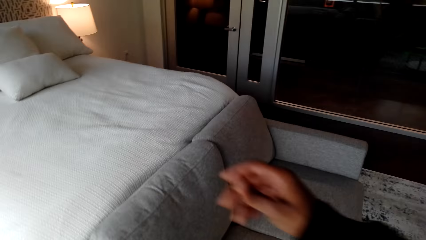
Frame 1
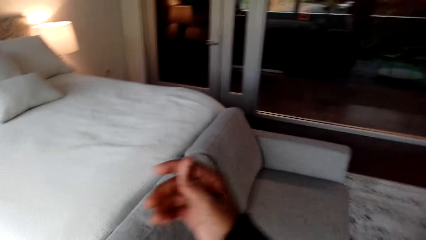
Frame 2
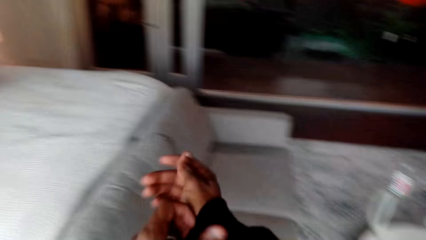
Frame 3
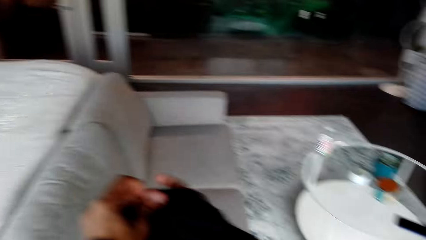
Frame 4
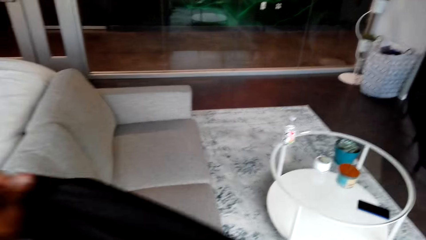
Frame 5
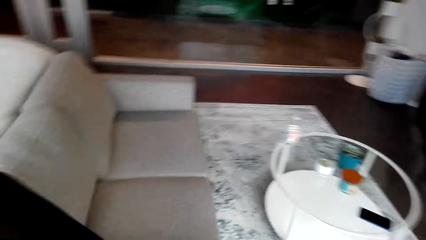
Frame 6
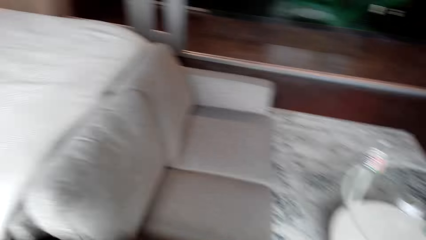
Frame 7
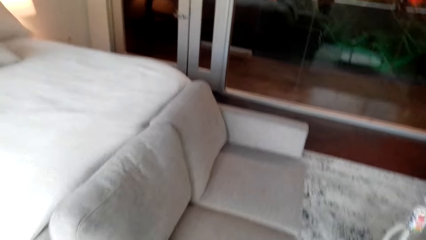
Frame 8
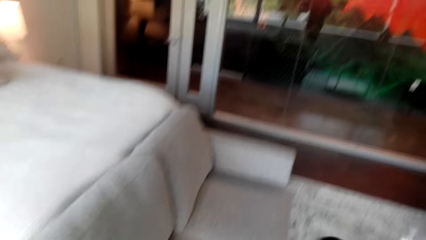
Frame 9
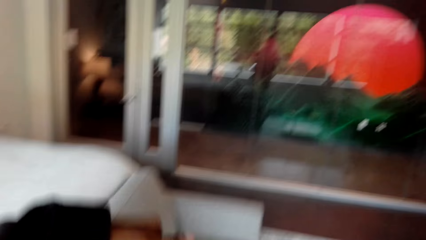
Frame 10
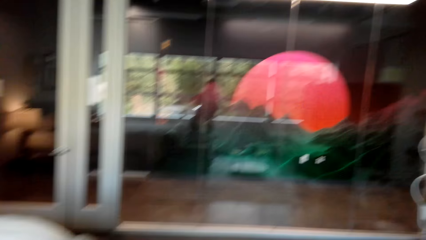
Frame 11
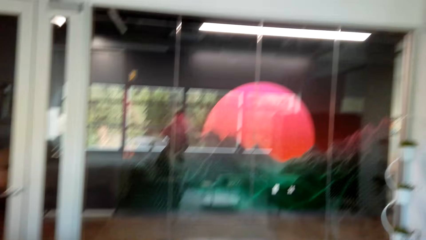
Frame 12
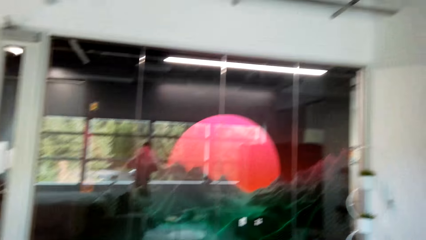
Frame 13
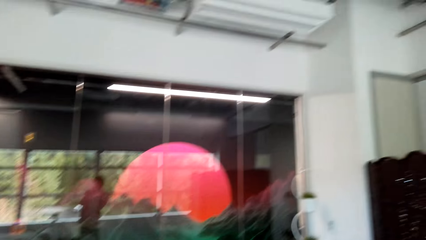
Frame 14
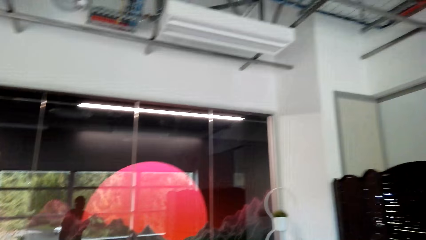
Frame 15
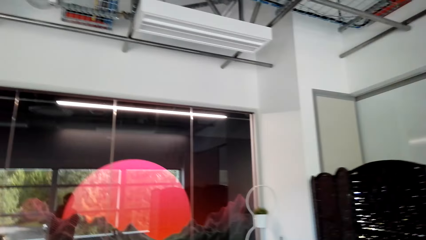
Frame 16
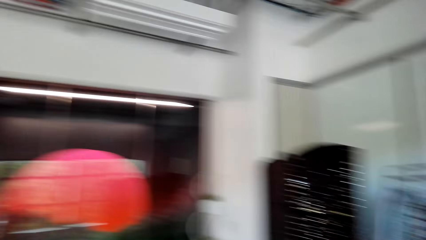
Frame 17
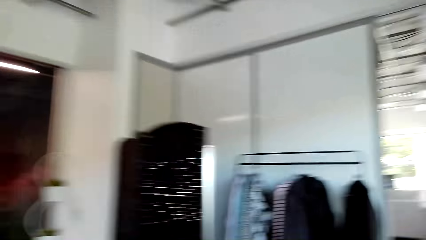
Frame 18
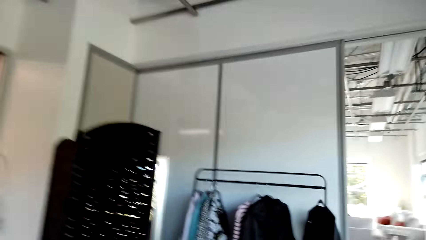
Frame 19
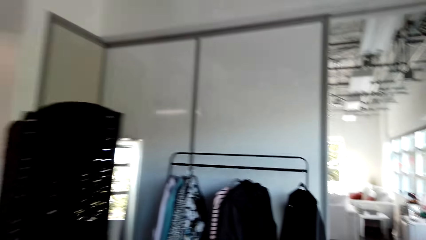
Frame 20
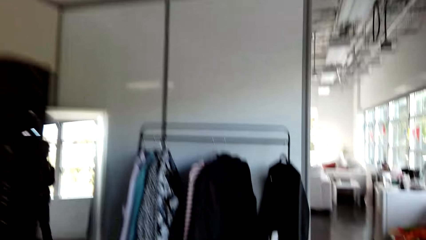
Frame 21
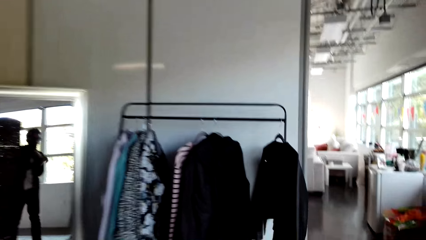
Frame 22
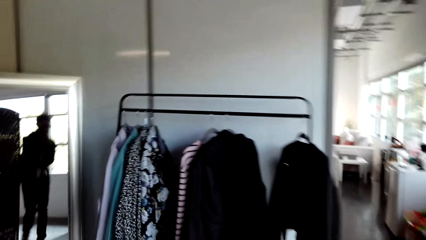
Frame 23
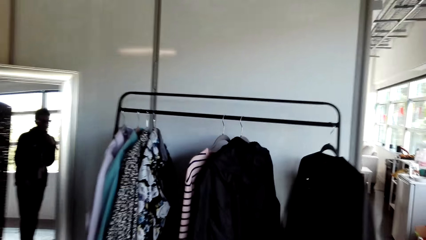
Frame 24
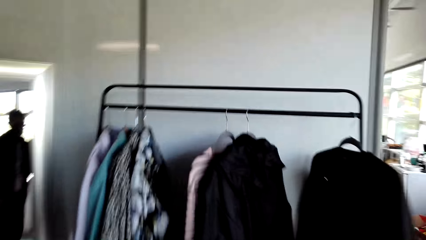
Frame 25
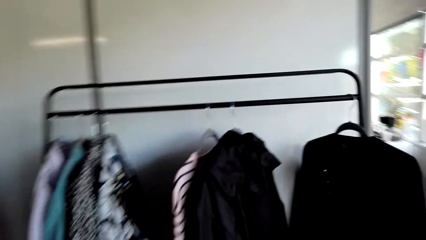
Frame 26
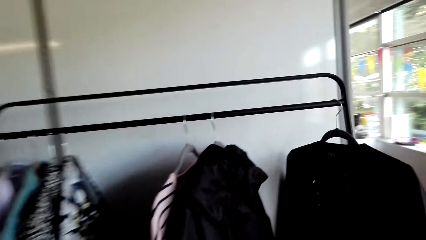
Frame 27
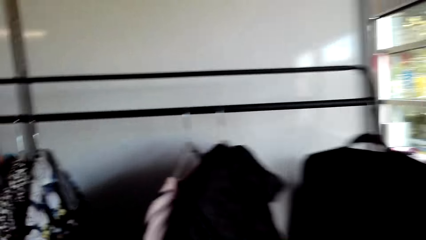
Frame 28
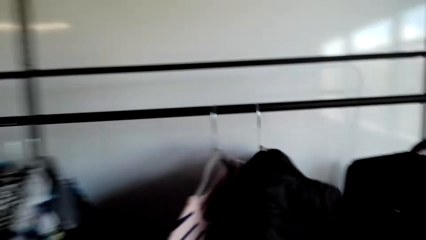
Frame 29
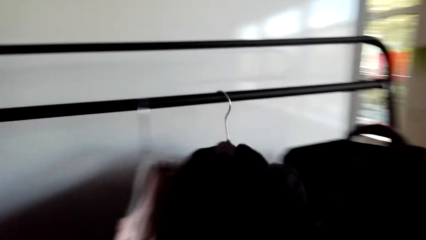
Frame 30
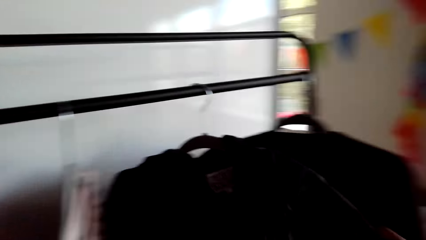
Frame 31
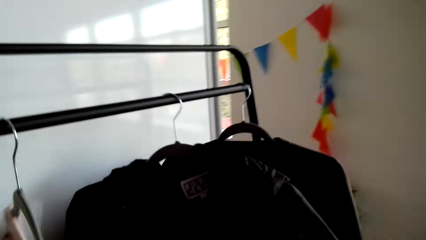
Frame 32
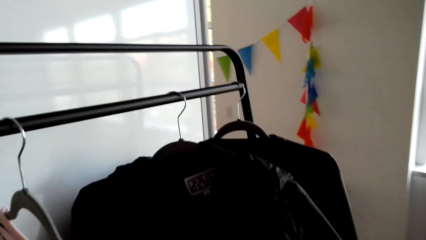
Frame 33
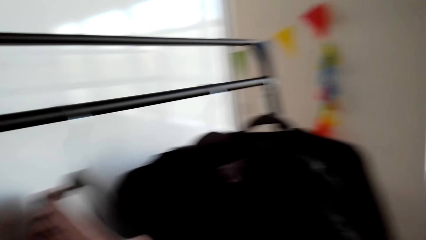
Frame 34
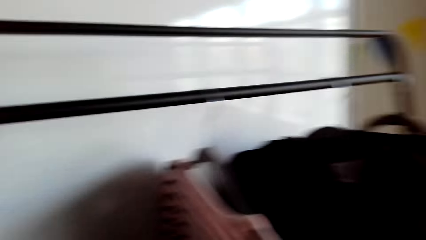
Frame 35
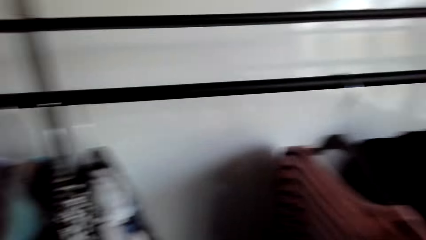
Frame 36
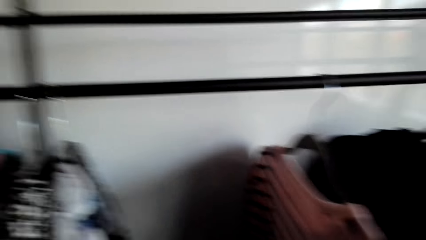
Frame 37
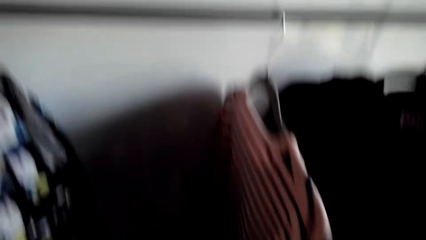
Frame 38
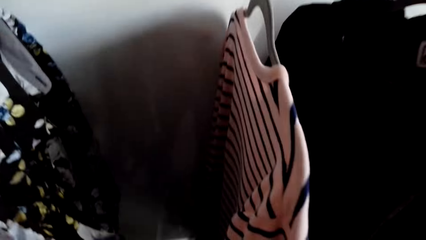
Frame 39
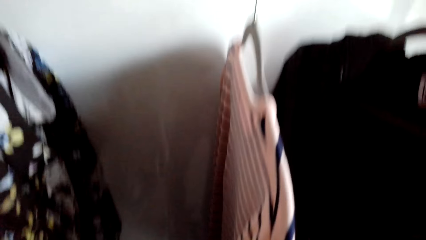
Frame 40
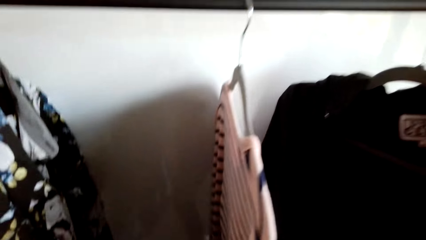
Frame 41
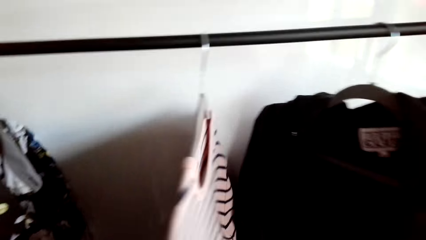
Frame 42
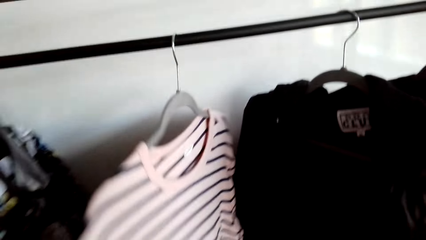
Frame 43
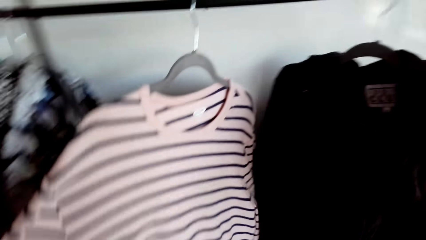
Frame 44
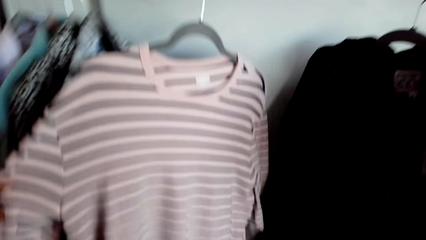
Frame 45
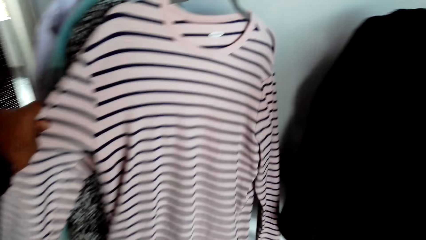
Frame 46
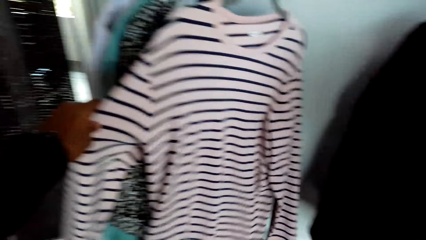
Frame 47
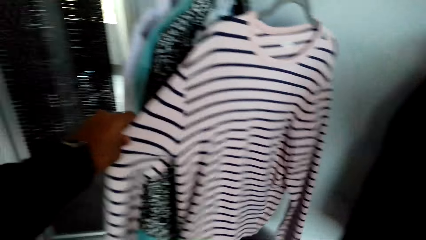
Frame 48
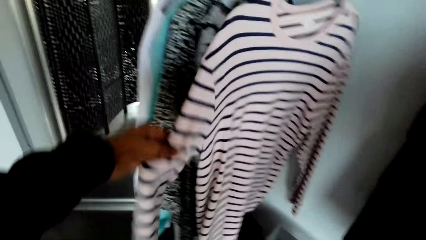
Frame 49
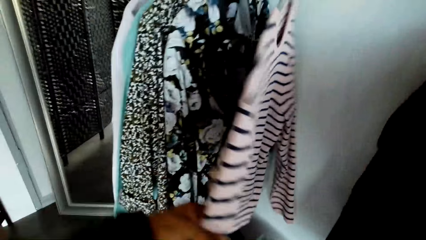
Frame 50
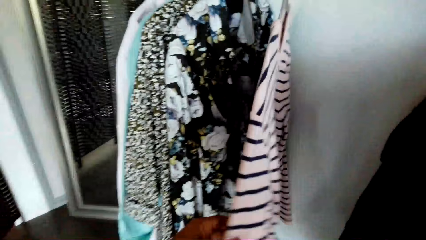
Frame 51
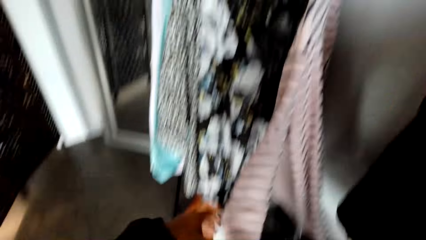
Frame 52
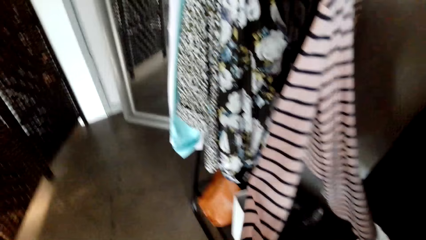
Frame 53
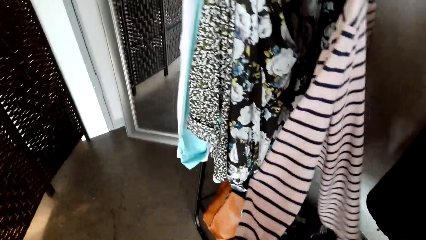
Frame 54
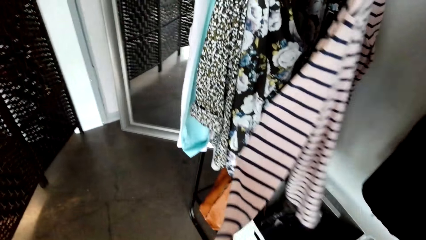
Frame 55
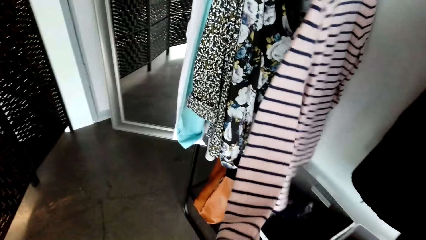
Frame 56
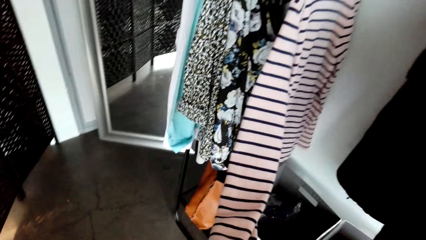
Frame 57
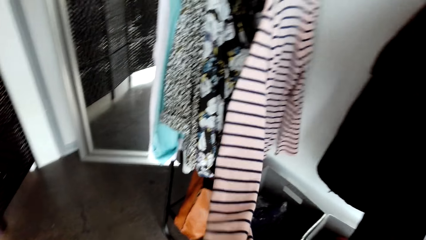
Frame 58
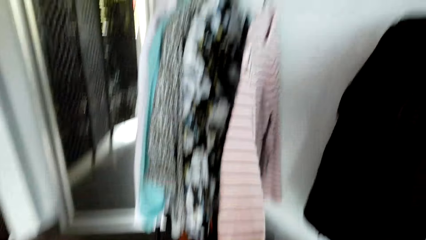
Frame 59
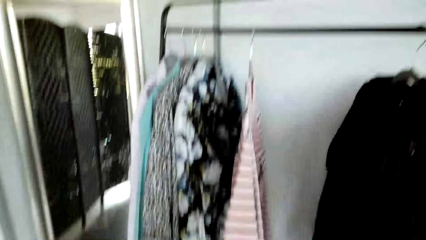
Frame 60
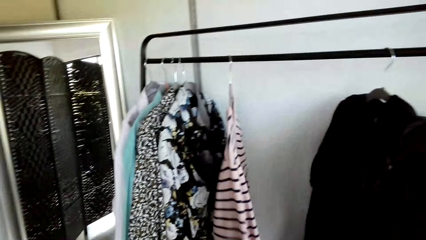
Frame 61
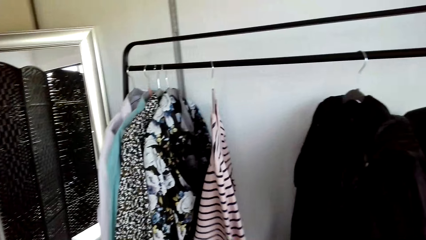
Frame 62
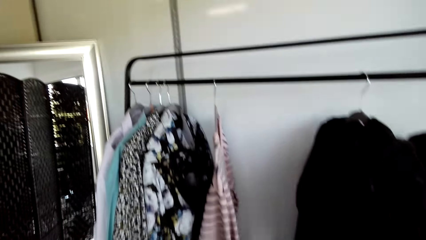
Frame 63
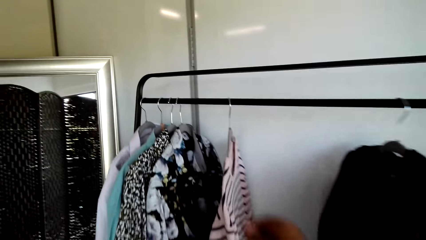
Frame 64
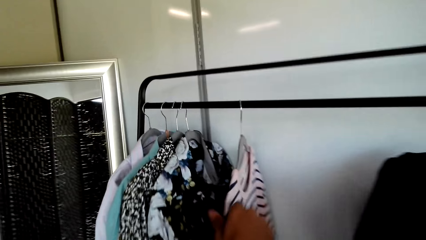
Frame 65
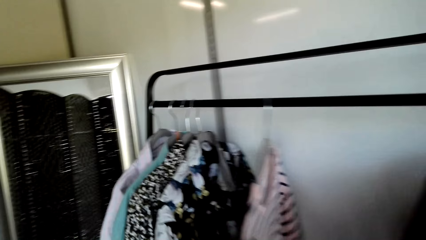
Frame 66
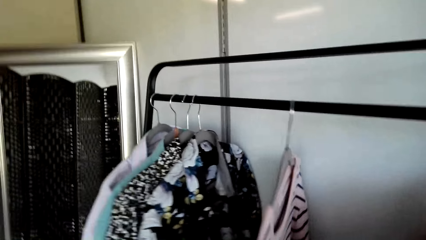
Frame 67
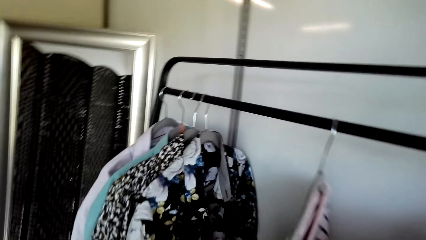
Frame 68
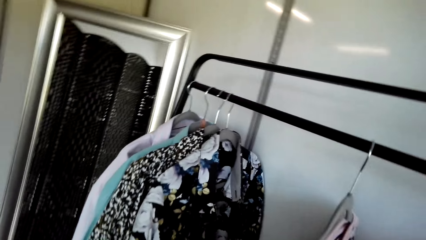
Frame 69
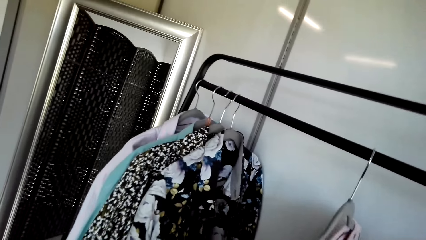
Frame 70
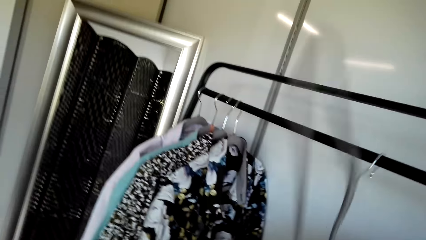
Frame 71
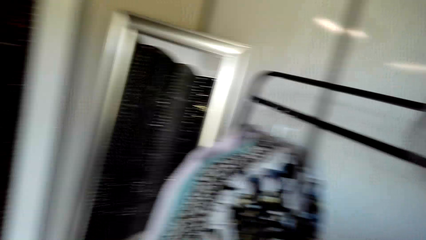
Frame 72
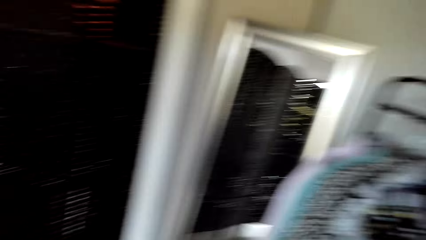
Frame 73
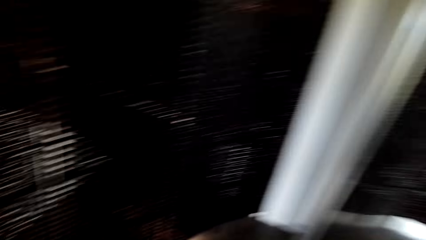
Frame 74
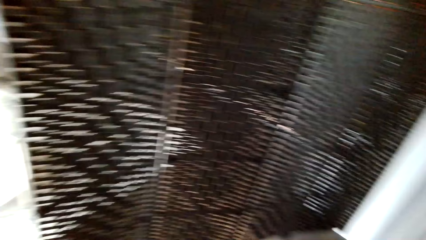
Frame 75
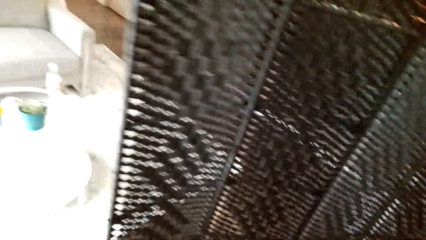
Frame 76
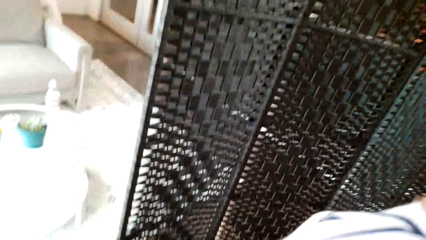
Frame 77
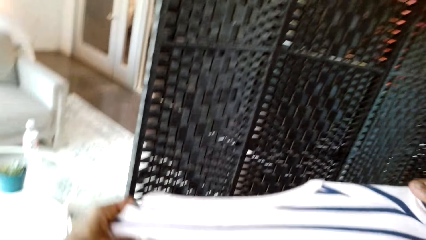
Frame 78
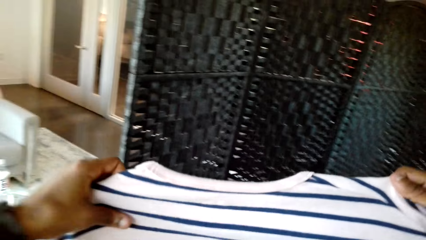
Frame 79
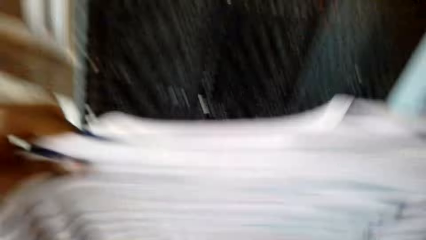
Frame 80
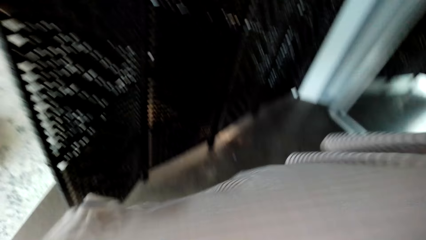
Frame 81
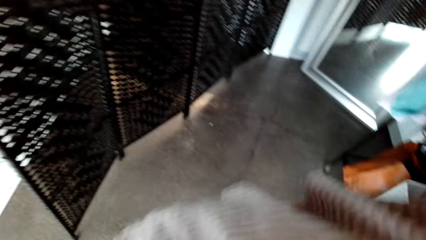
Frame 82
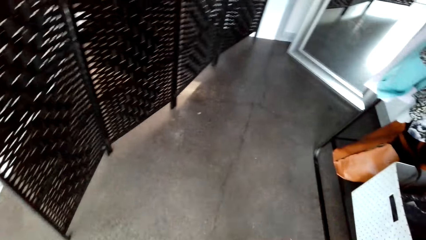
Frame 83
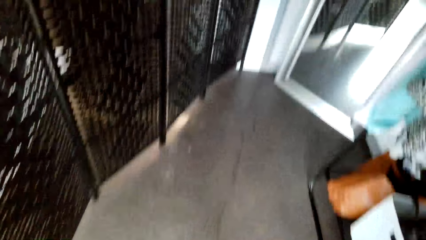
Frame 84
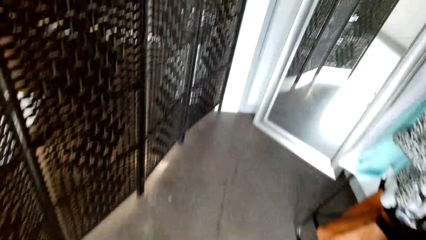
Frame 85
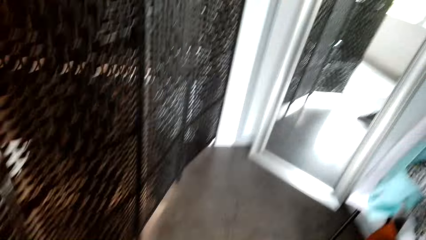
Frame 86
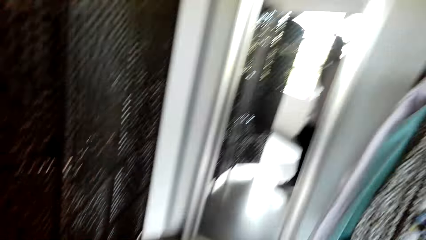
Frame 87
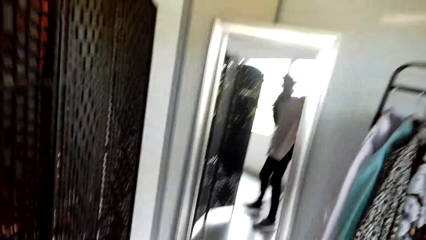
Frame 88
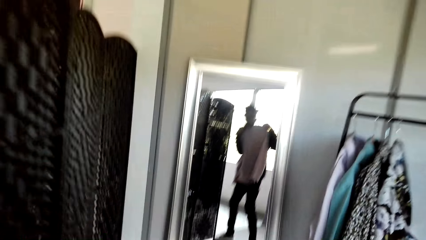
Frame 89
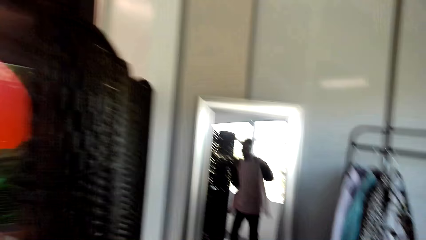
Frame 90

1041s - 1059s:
The camera wearer removes the sweater. They walk around, look at the mirror, and look around. They touch clothes. They look at the shirt. They remove the shirt or cloth from the hanger. They look at the cloth.
